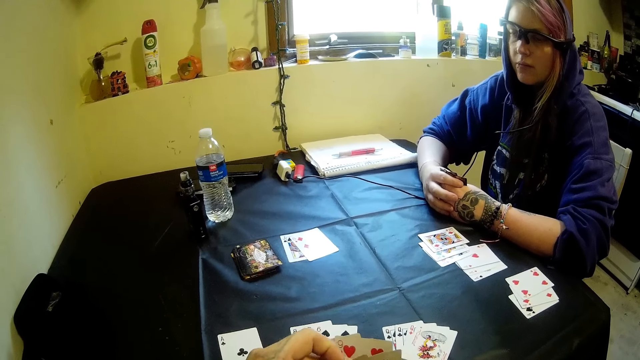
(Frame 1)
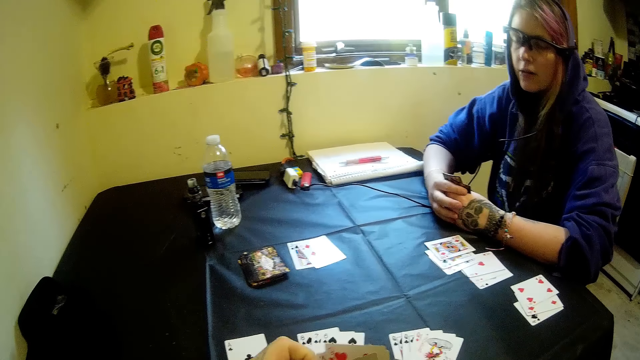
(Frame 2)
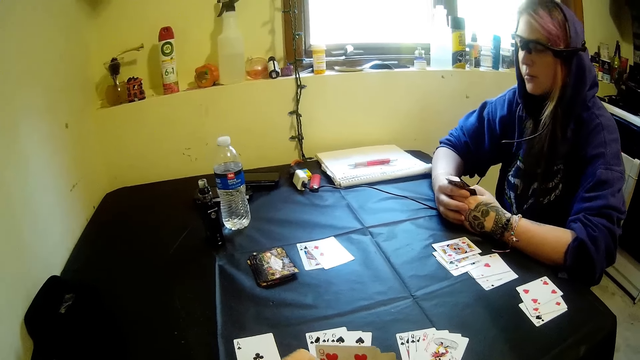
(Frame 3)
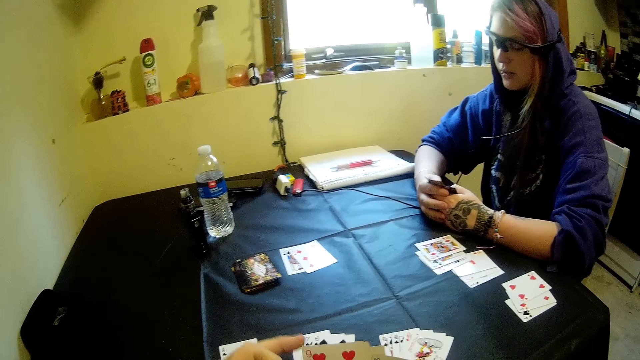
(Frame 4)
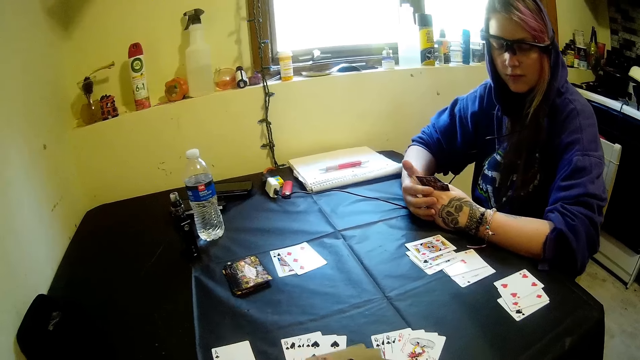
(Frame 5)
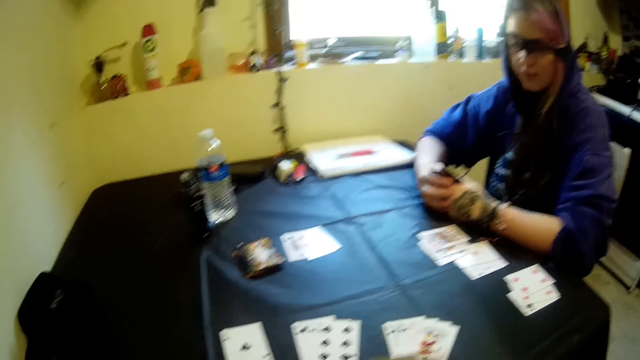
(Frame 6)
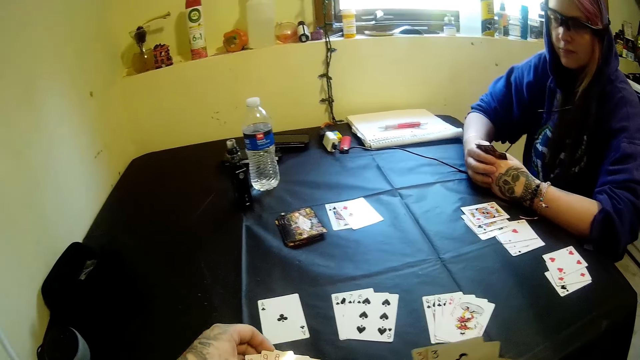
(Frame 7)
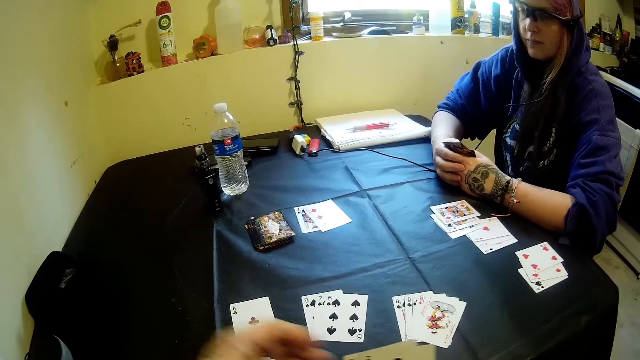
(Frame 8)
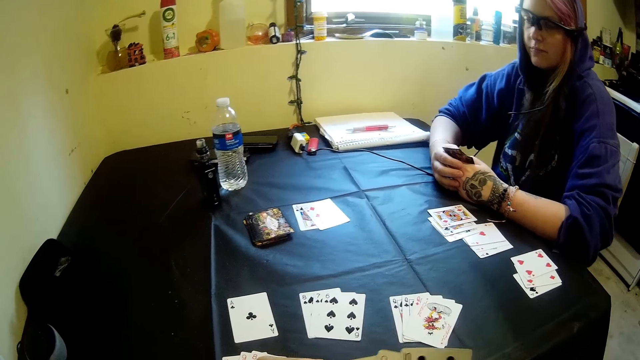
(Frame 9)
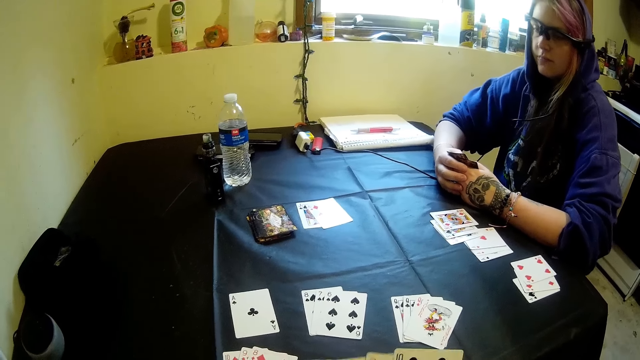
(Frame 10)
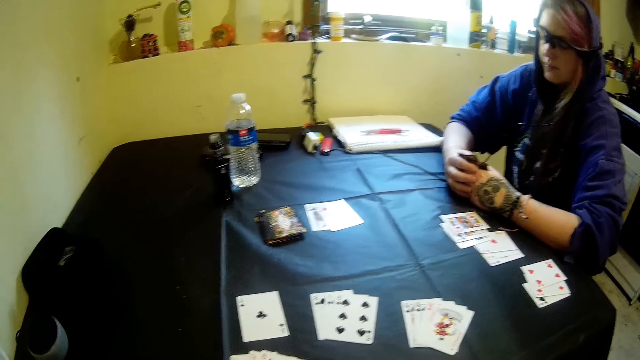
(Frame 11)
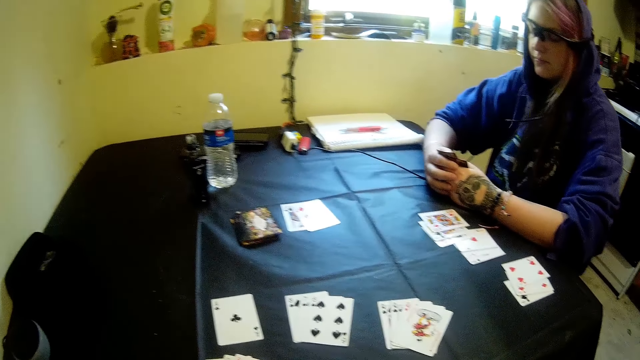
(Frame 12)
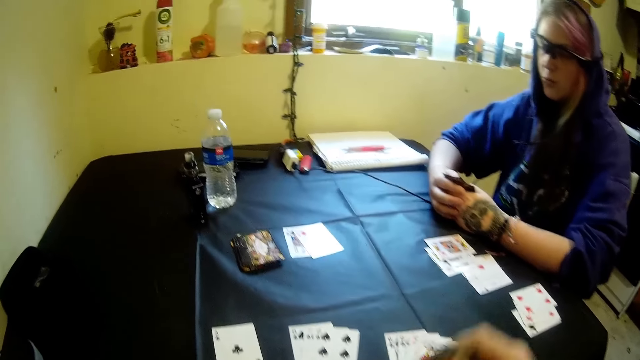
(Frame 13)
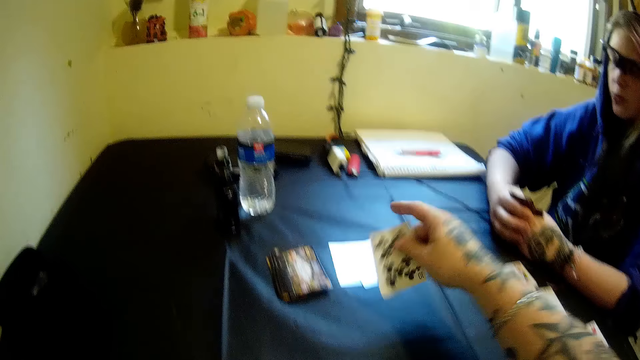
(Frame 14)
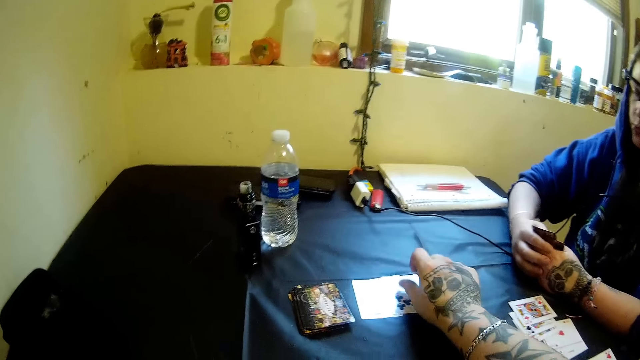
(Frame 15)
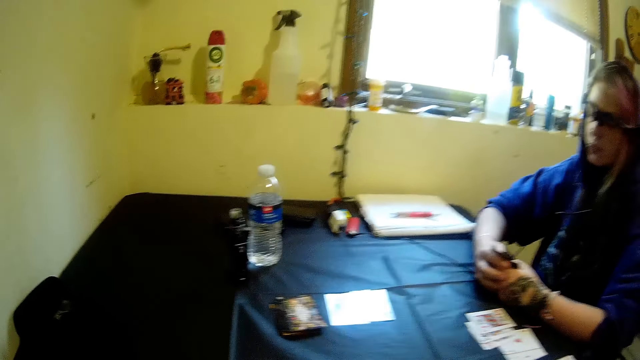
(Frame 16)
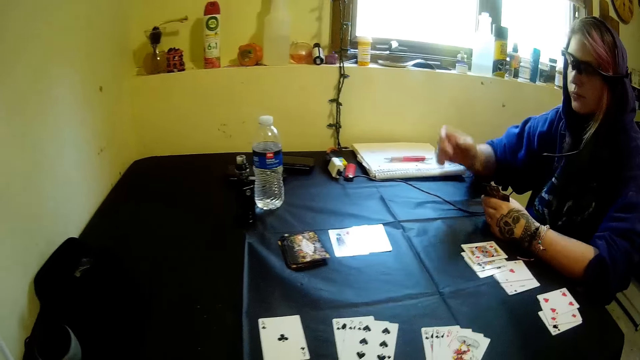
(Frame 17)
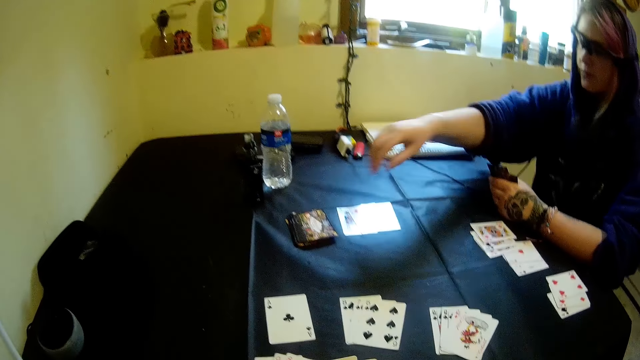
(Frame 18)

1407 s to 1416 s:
The camera wearer rearranges the cards. He drops the card on the table with his right hand.

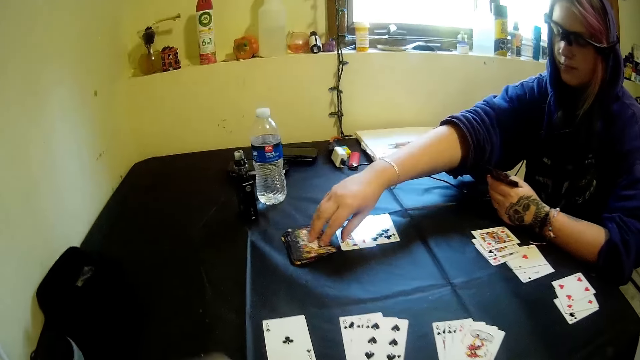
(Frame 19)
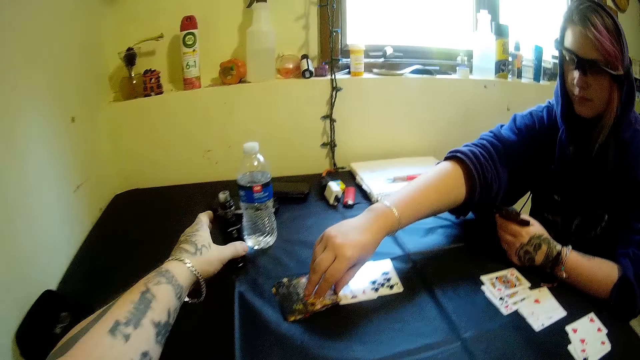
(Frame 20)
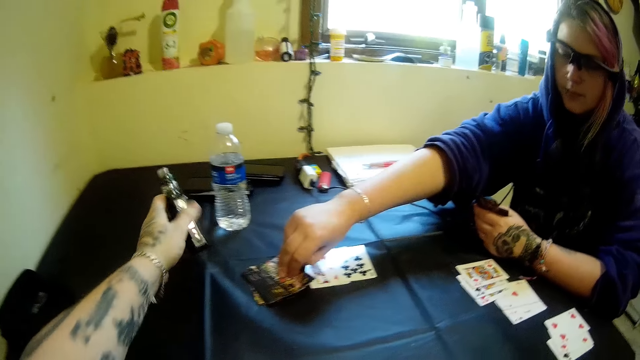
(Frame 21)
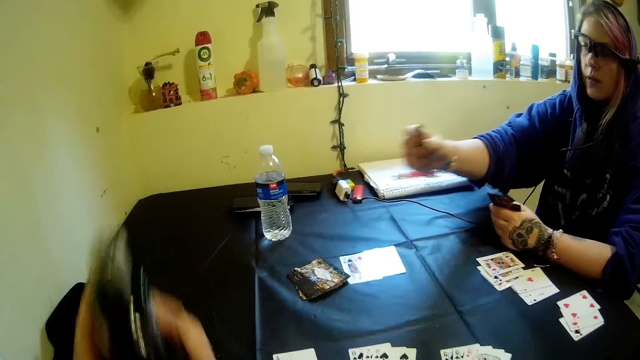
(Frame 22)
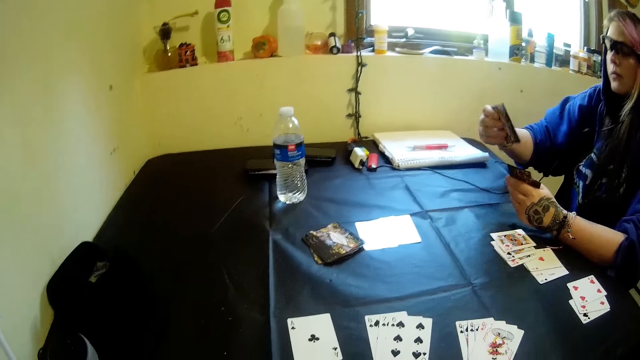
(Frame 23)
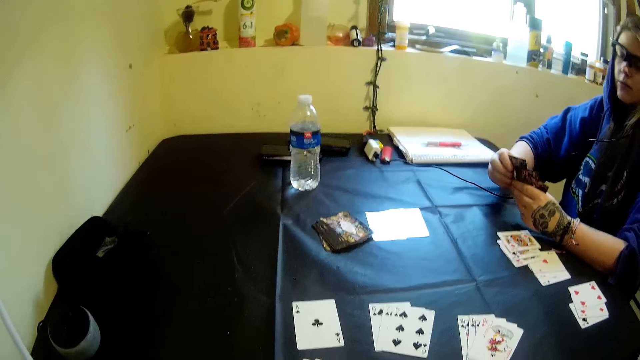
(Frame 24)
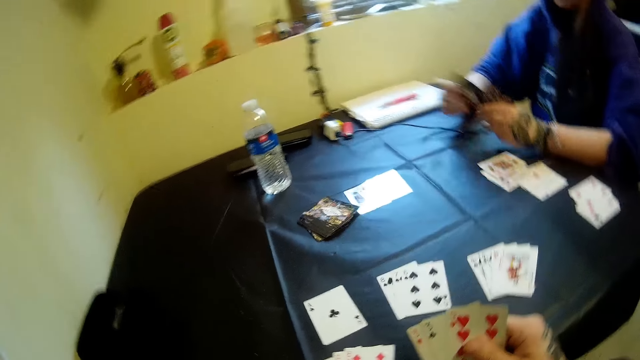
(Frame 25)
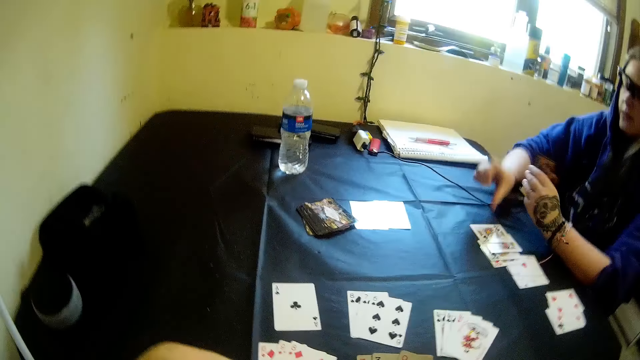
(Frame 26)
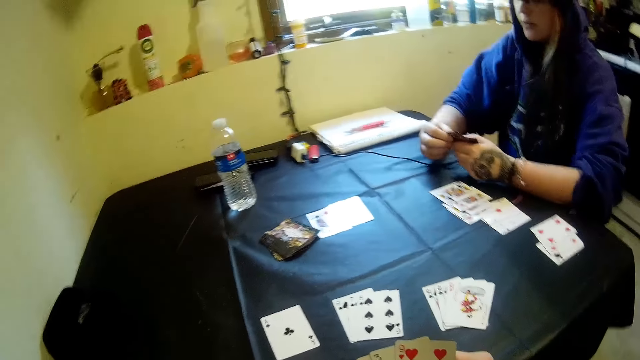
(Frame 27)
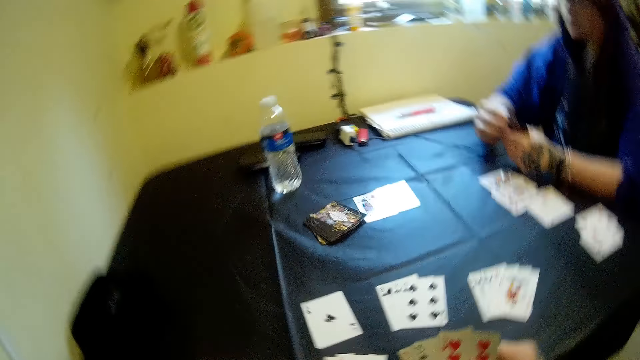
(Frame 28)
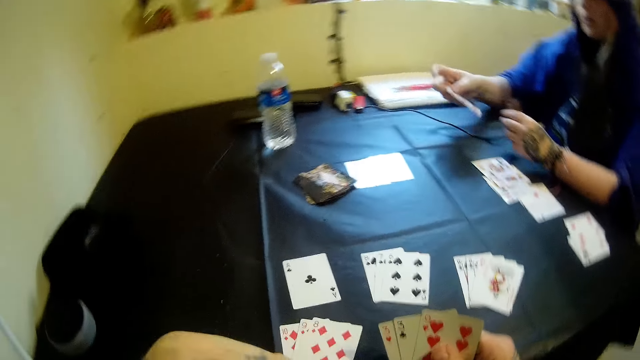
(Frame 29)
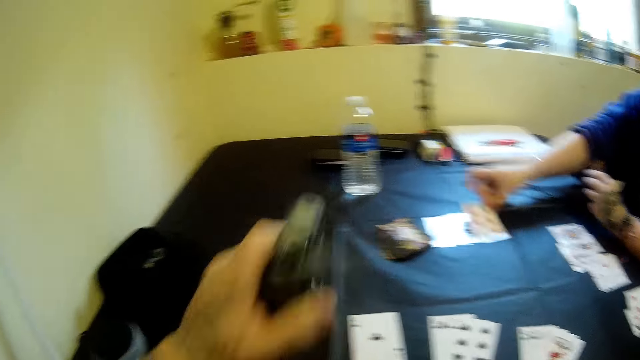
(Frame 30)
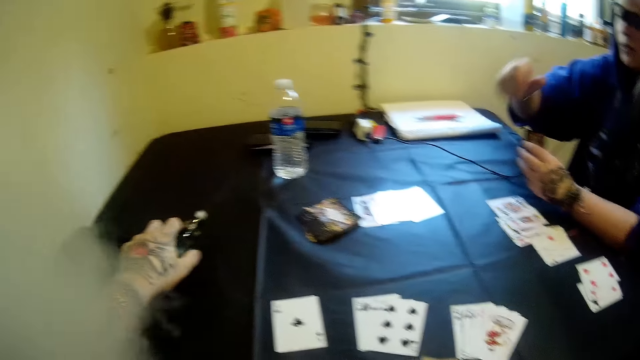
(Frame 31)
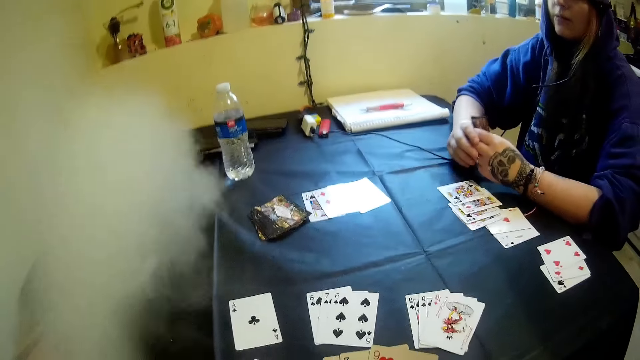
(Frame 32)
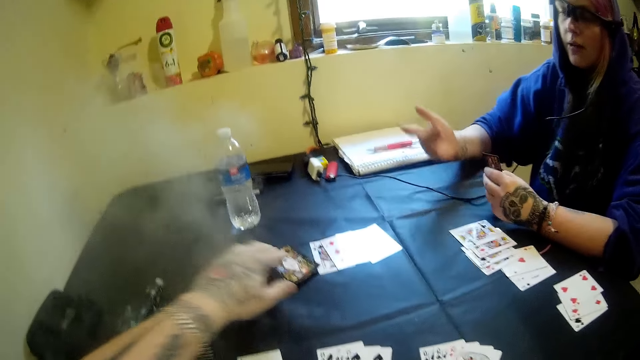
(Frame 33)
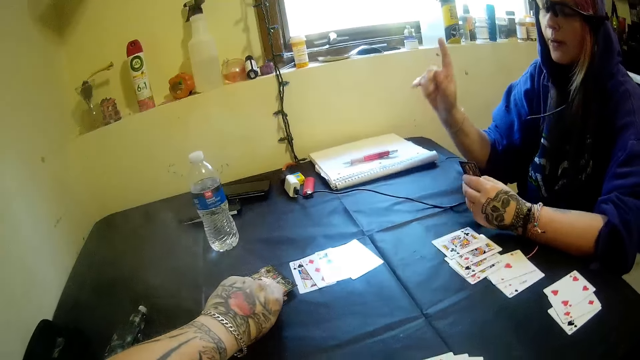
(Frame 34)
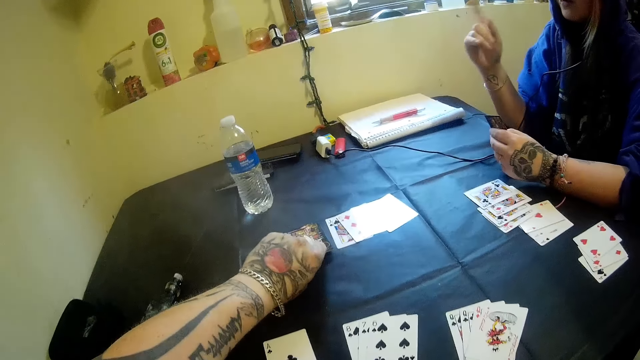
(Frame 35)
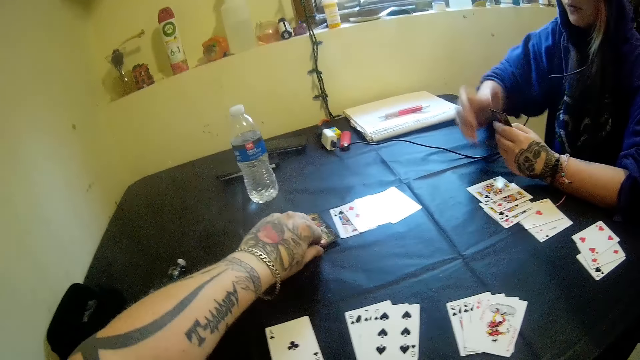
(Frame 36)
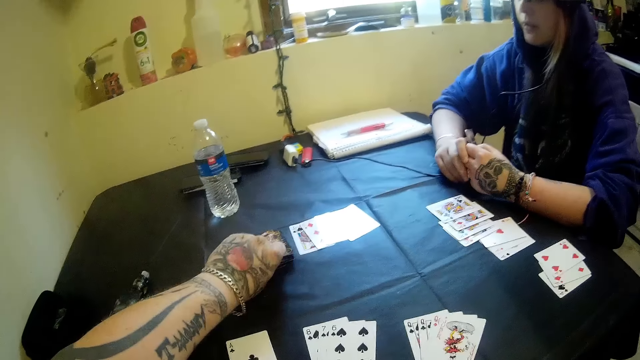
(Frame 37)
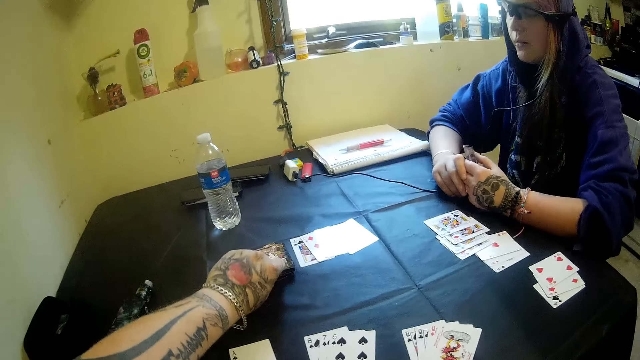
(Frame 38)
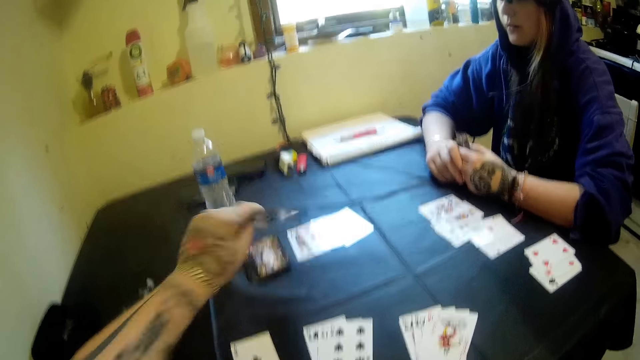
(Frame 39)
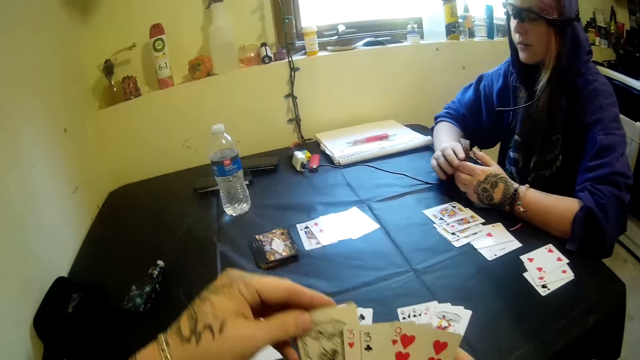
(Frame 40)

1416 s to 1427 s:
The woman picks another card from the stack of cards on the table with her right hand. The camera wearer picks the electric cigarette or vape from the table with his left hand. He smokes the vape. The woman drops cards on the table with her right hand. She drops a card on the table with her right hand. The camera wearer drops the electric cigarette on the table with his left hand. He blows the smoke. He picks another card from the stack of cards on the table with his left hand.
